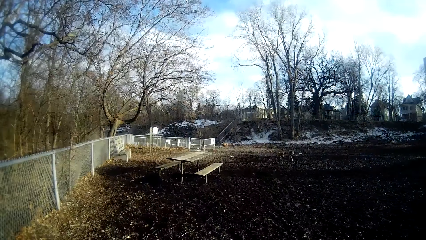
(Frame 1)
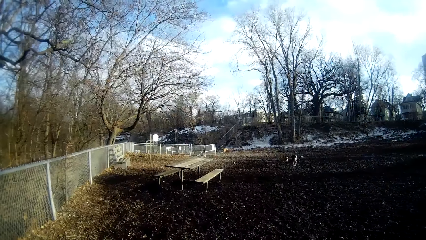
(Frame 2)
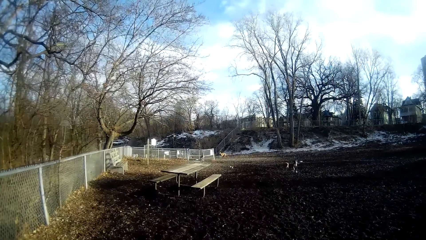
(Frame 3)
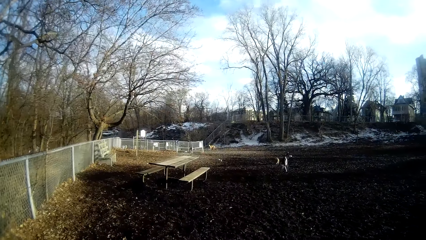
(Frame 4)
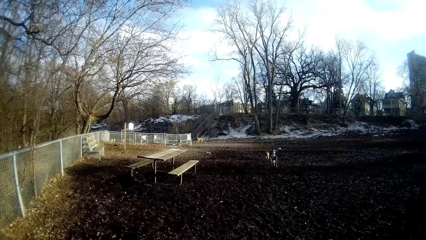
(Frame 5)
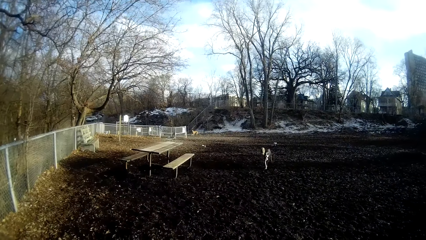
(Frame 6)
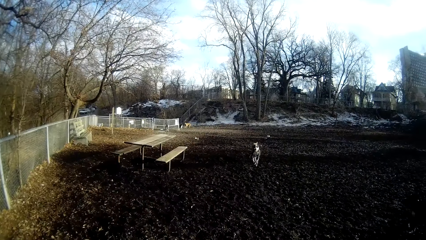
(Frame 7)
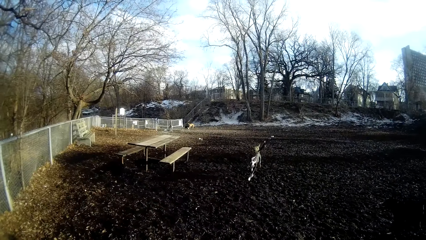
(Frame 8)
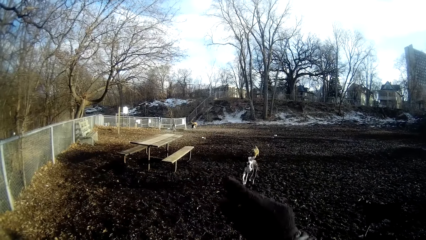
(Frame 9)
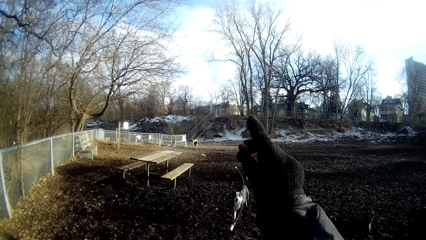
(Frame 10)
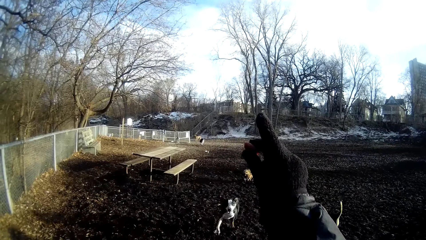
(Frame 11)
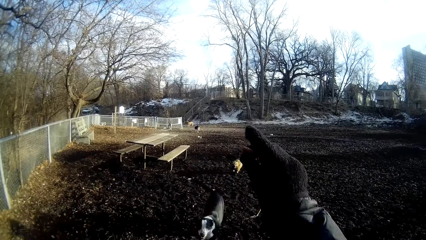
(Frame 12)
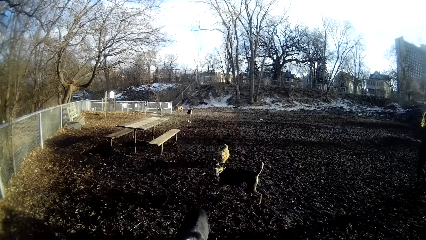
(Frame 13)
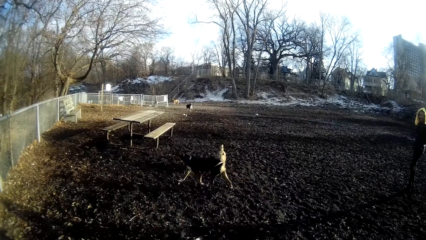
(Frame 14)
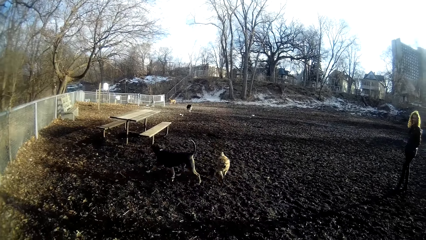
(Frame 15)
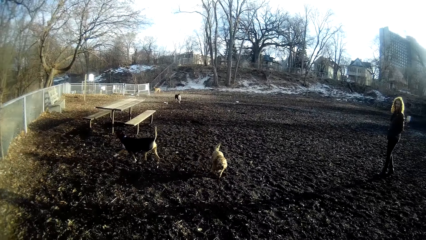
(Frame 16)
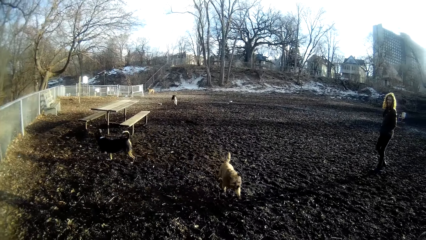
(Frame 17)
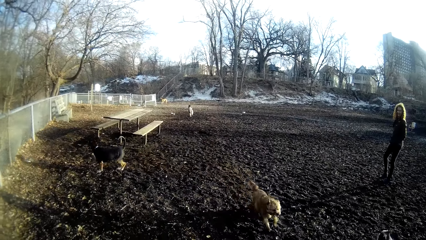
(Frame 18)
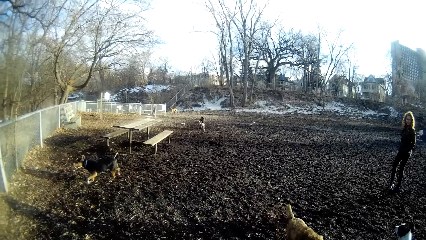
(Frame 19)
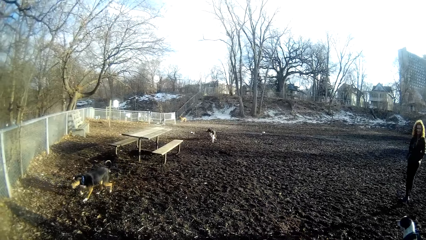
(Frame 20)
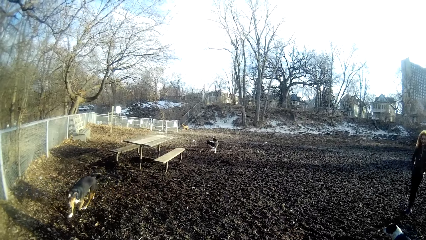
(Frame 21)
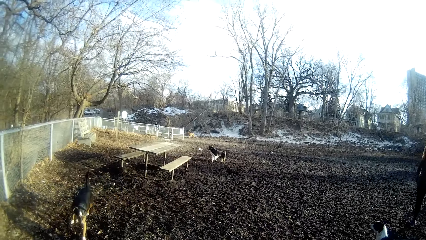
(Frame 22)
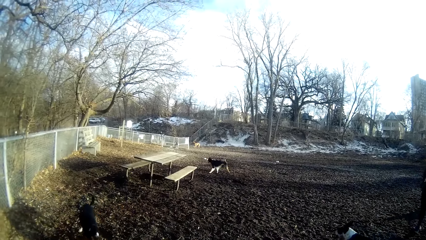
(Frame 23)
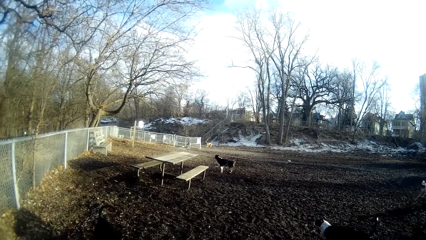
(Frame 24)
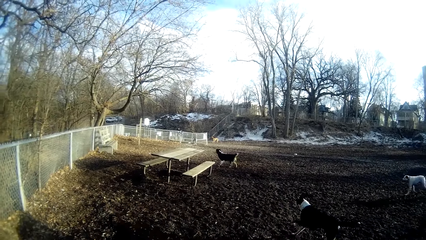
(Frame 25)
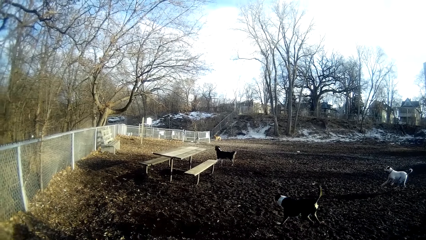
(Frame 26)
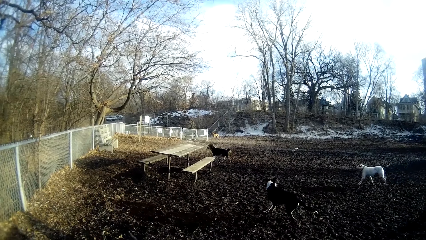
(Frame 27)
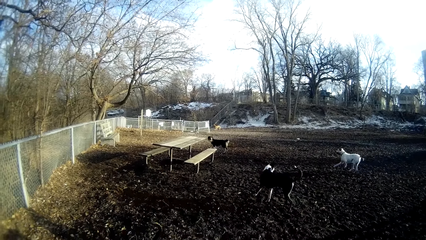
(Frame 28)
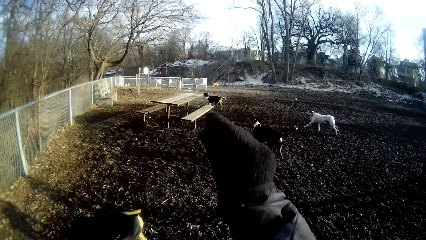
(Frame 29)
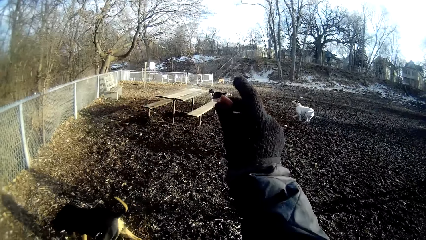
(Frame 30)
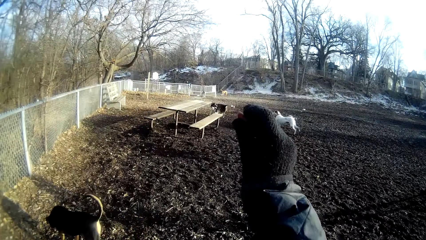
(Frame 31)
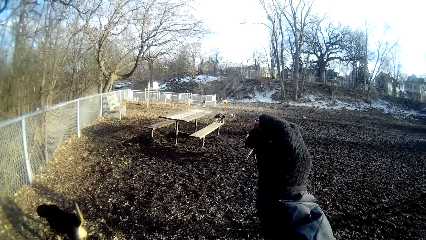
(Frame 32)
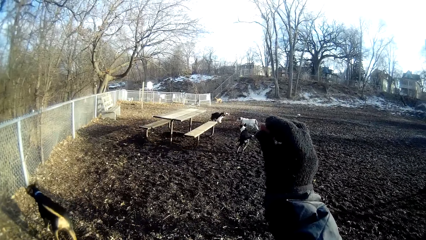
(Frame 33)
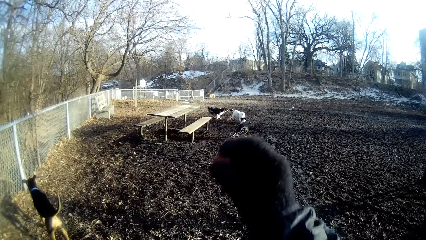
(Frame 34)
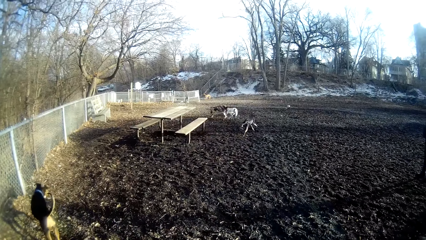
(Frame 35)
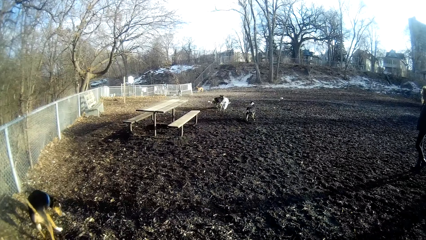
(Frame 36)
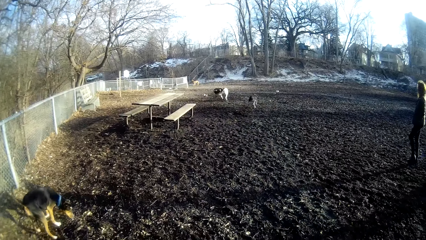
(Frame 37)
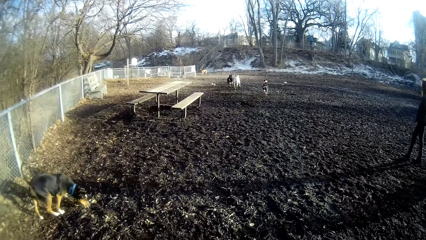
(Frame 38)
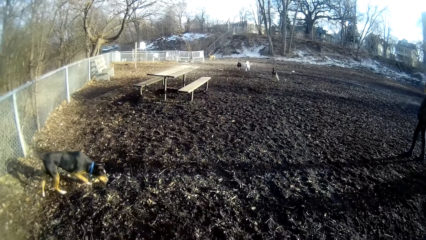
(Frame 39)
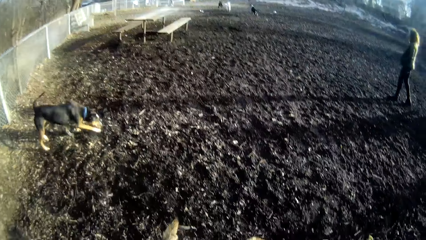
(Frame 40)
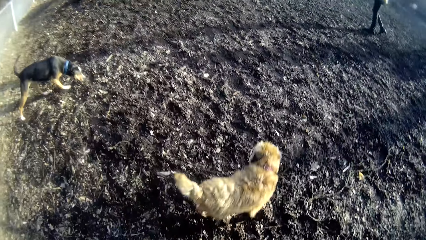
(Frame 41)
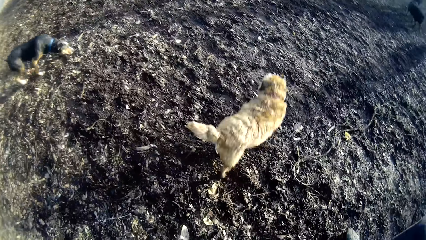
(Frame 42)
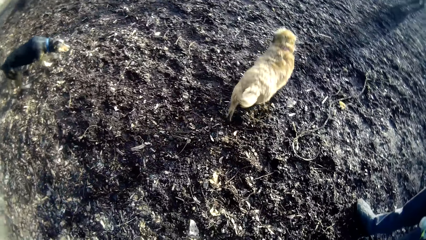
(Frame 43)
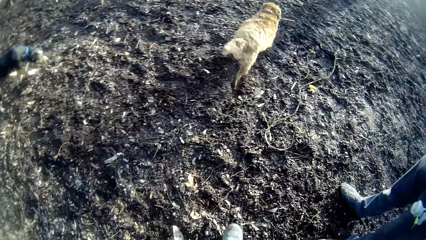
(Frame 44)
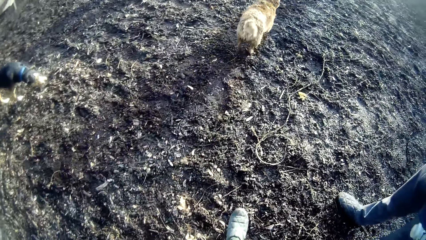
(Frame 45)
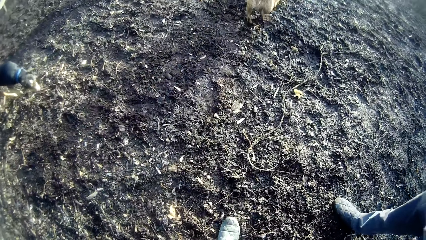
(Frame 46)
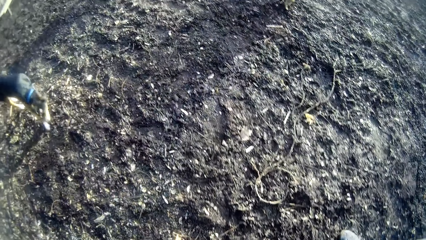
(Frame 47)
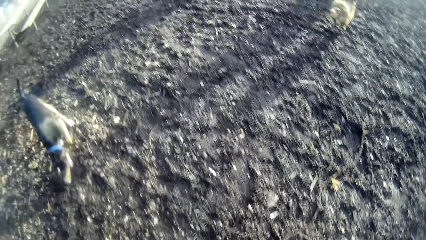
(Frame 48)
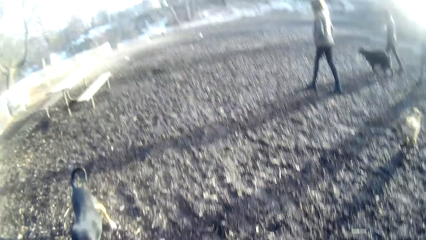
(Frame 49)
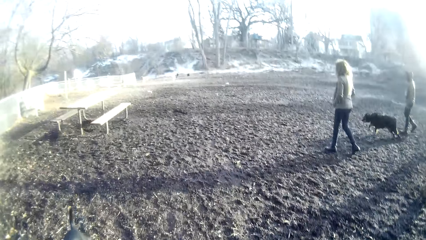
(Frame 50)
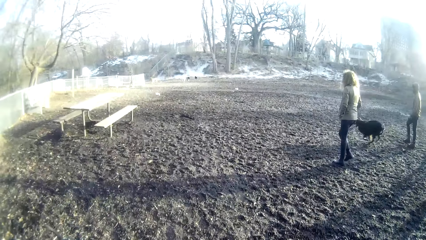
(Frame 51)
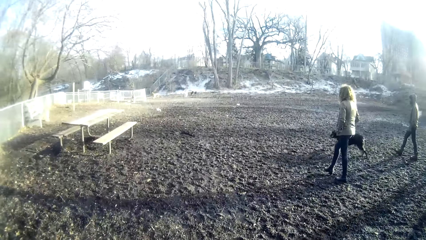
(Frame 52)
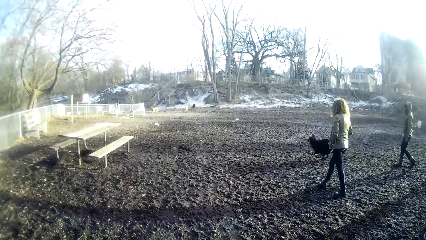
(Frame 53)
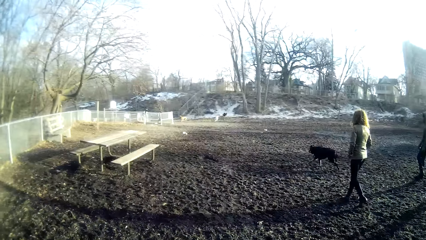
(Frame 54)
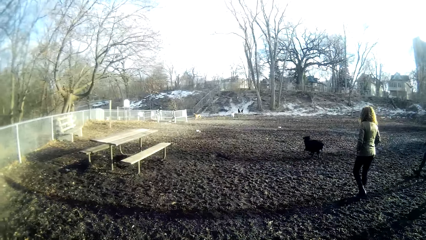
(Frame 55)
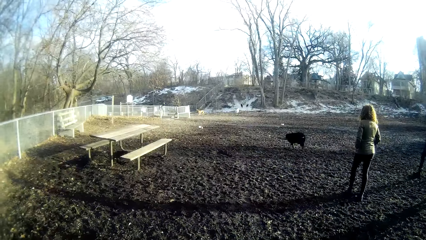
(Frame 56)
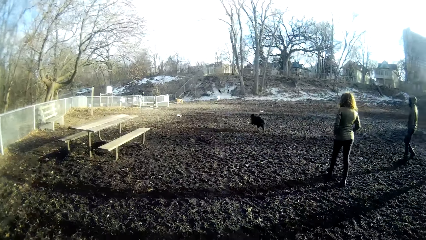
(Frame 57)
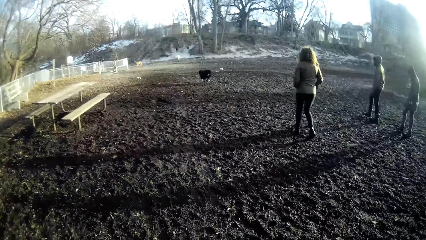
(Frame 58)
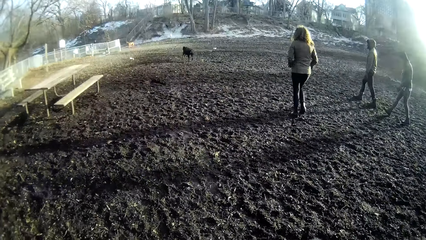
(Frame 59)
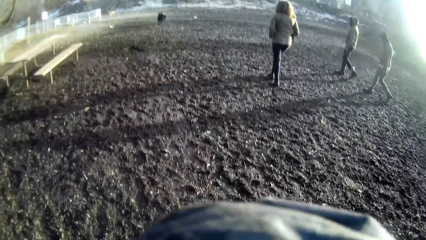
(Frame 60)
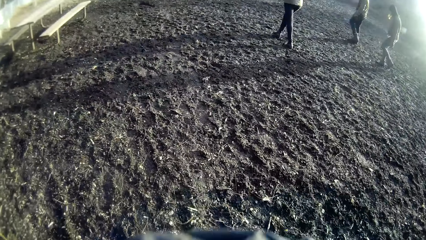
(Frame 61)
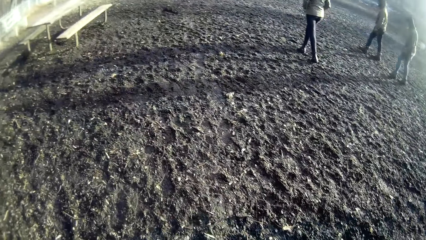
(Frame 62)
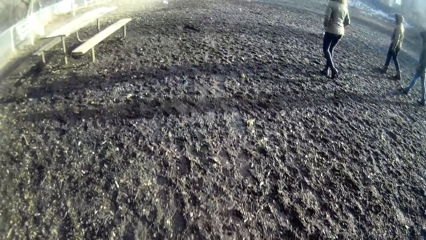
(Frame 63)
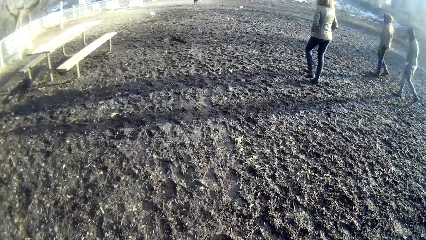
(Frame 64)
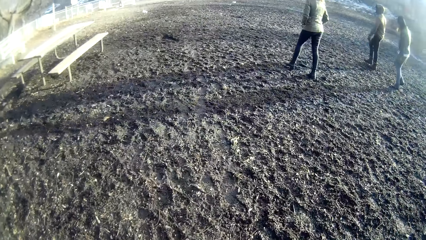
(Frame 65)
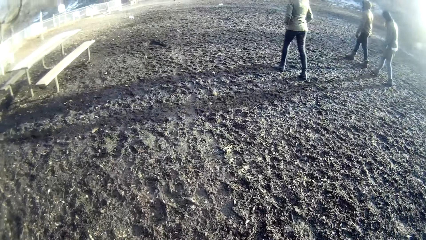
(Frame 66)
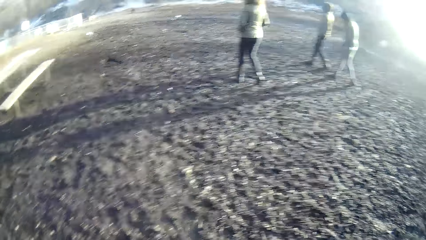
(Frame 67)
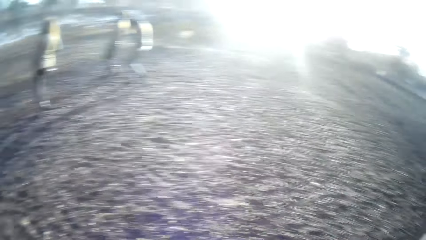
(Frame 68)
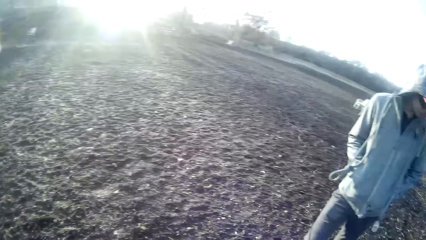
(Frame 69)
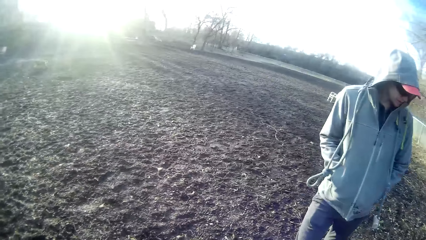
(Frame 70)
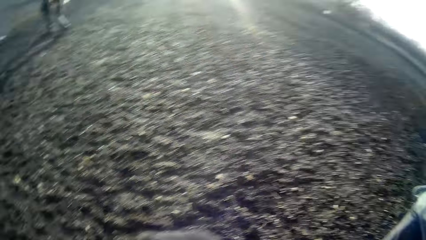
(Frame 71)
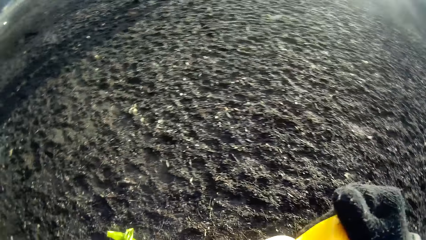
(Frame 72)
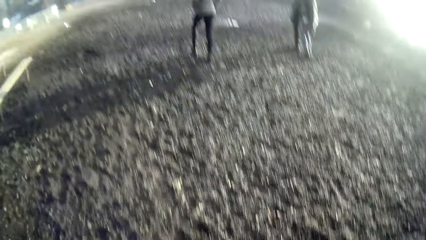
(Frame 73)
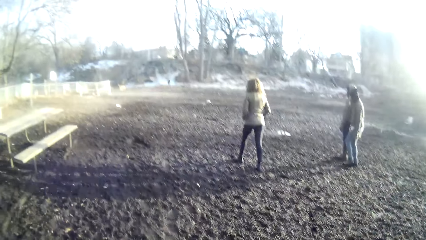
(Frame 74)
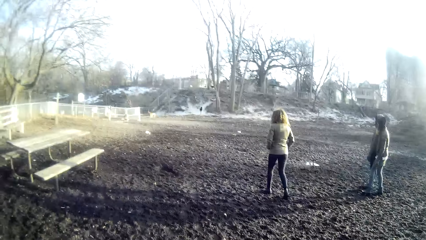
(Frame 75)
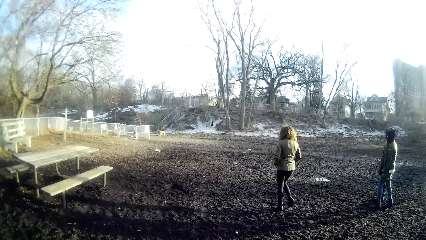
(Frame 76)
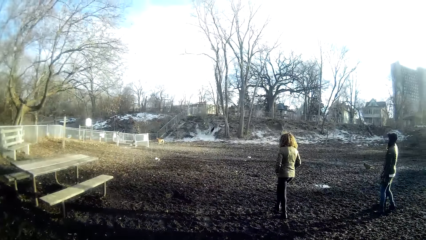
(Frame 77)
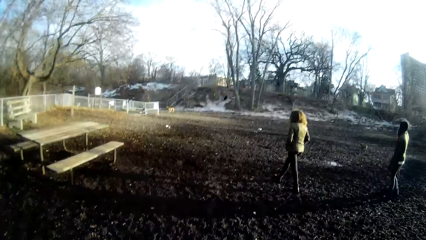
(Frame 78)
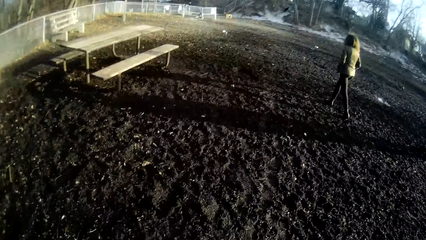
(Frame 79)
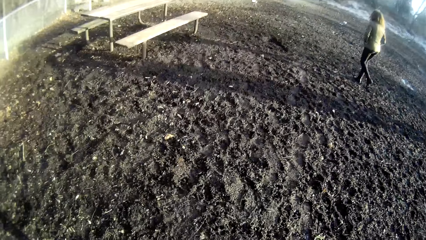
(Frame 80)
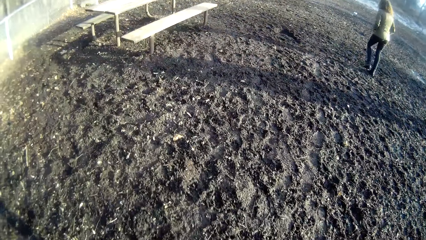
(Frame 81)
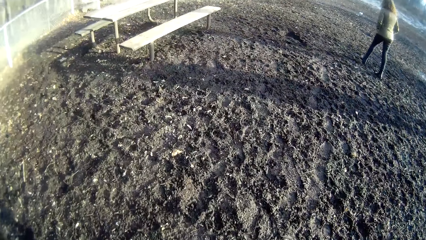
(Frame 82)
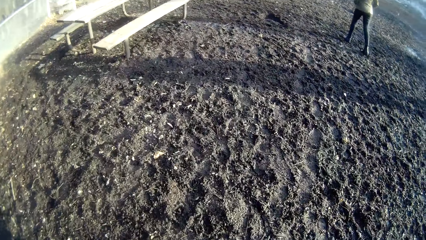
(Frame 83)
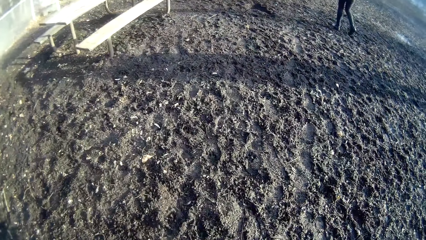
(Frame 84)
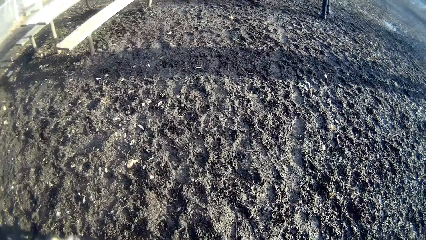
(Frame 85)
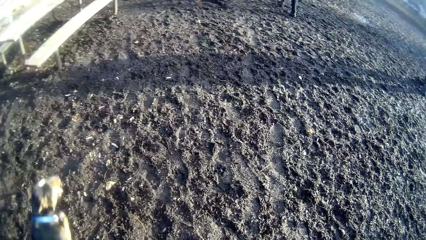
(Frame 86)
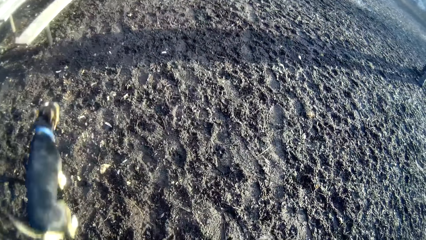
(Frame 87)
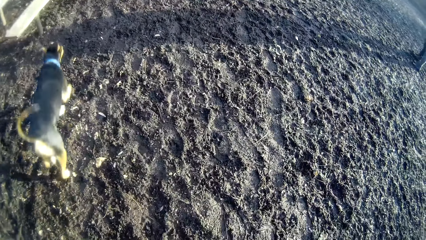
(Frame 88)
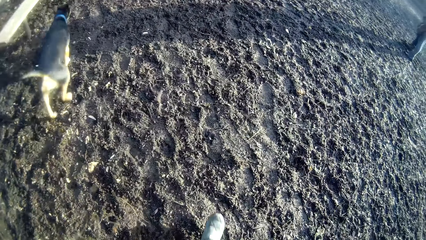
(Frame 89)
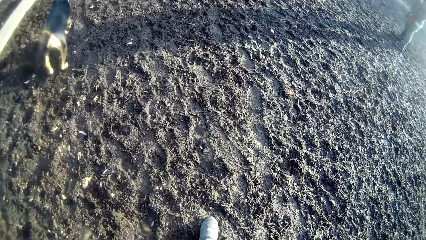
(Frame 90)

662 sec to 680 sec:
The camera wearer looks at the dogs. He holds a small red ball with his right hand. He walks around the field.
